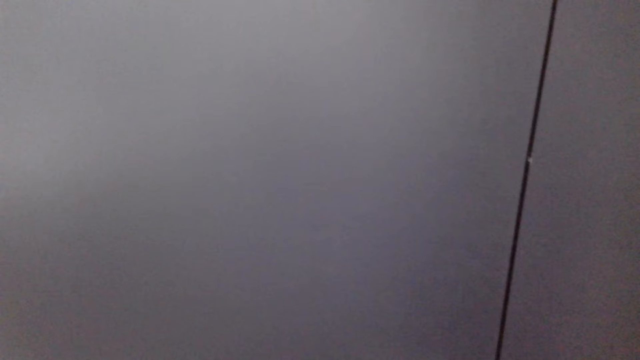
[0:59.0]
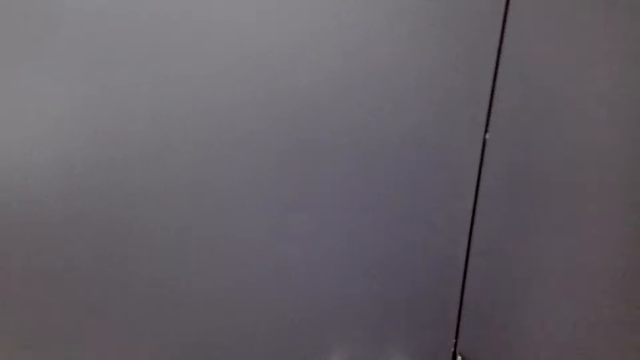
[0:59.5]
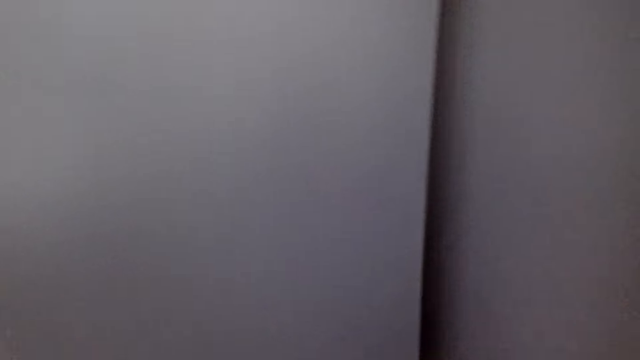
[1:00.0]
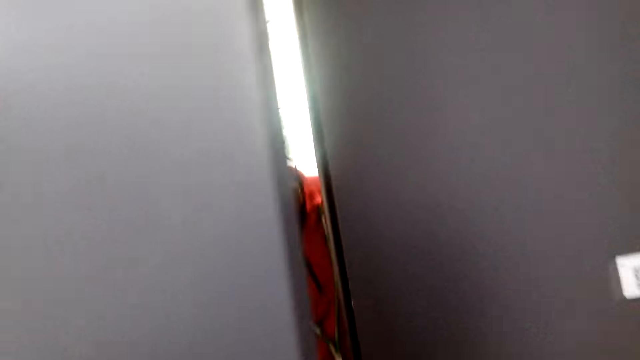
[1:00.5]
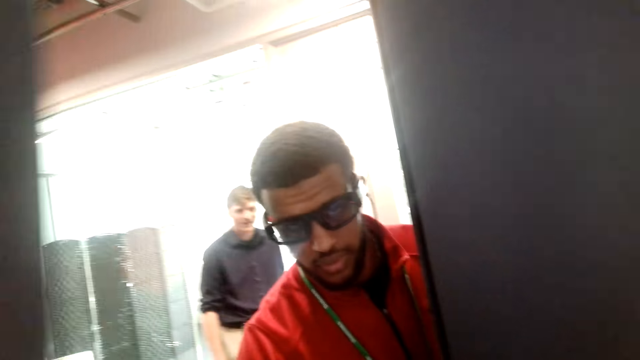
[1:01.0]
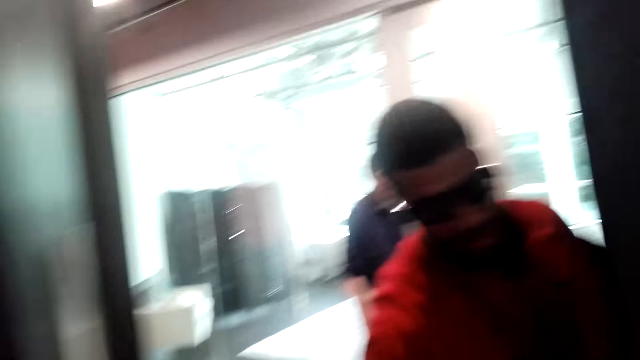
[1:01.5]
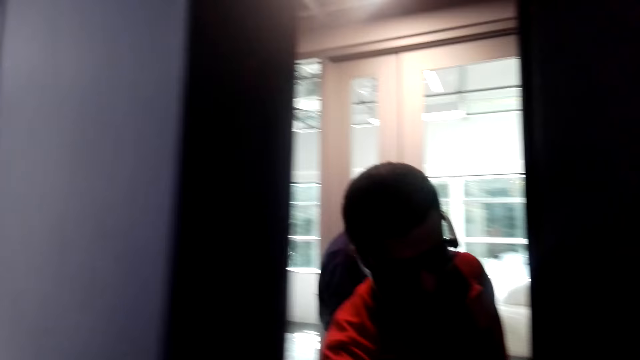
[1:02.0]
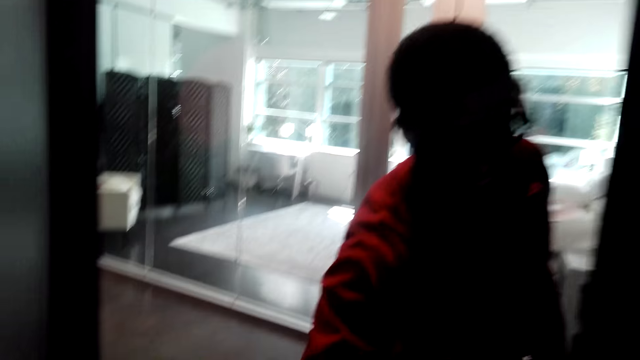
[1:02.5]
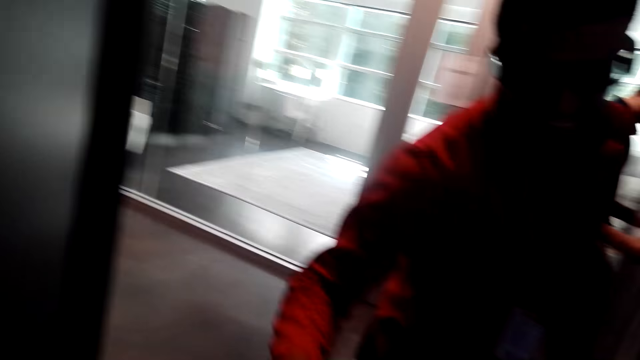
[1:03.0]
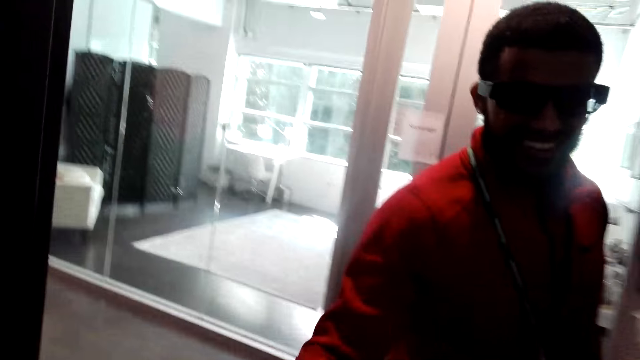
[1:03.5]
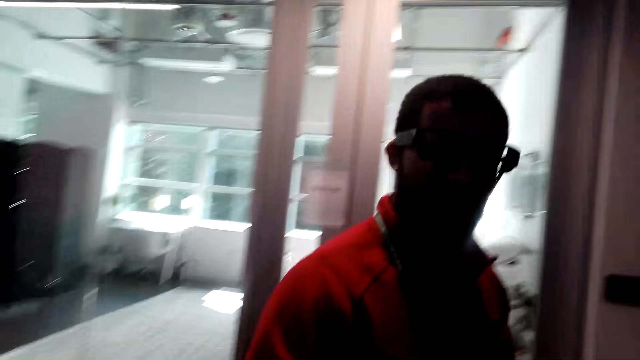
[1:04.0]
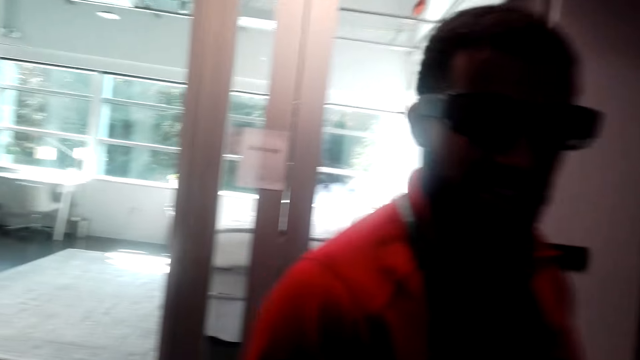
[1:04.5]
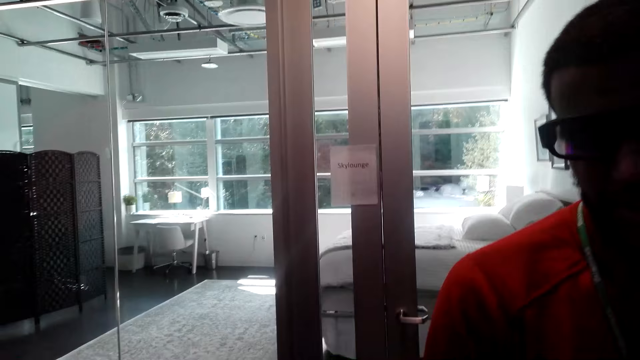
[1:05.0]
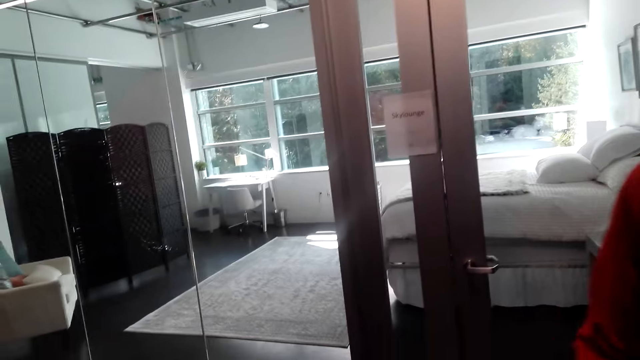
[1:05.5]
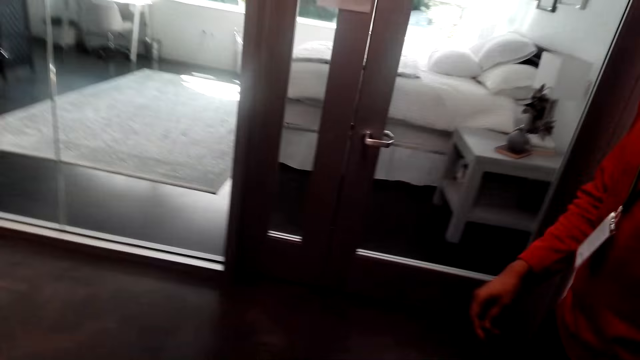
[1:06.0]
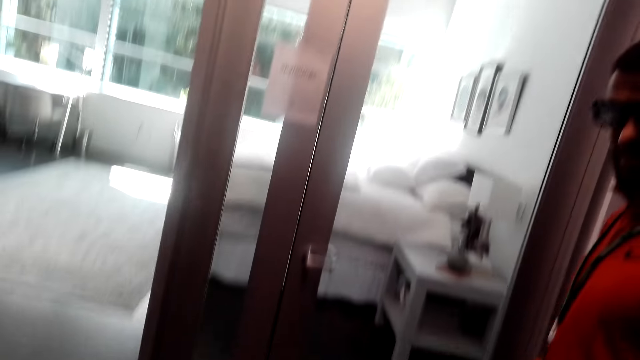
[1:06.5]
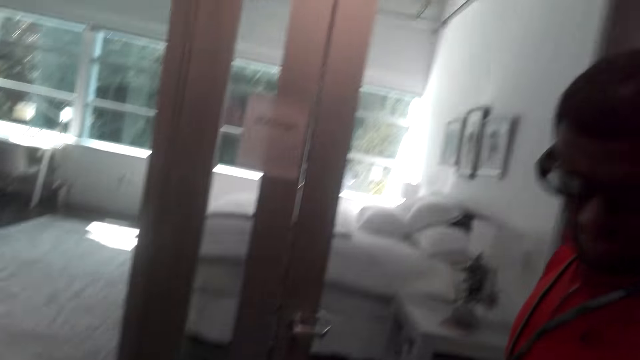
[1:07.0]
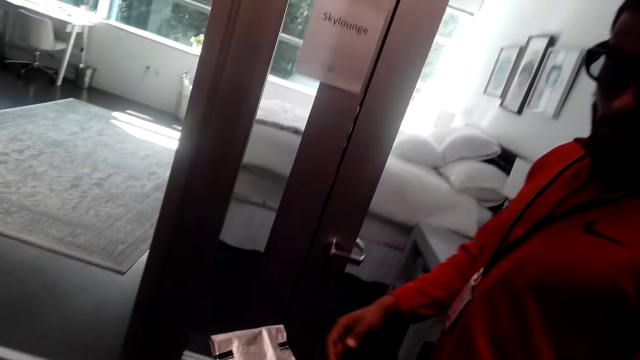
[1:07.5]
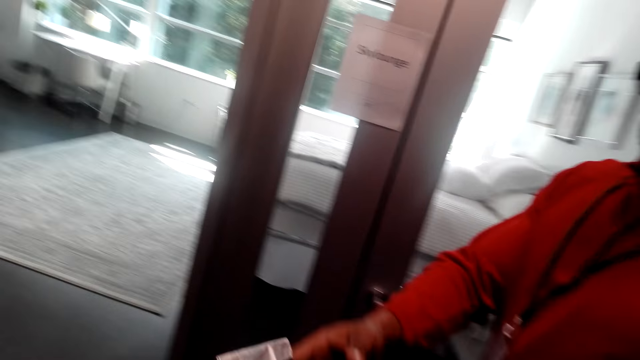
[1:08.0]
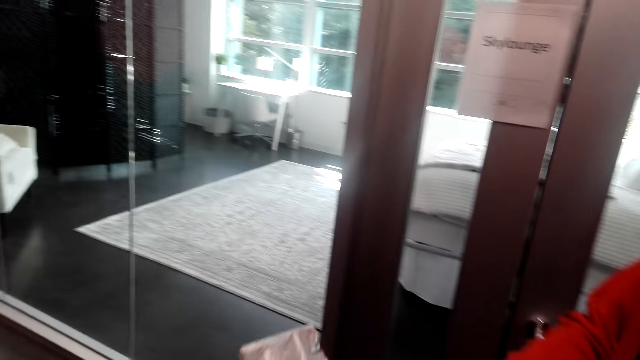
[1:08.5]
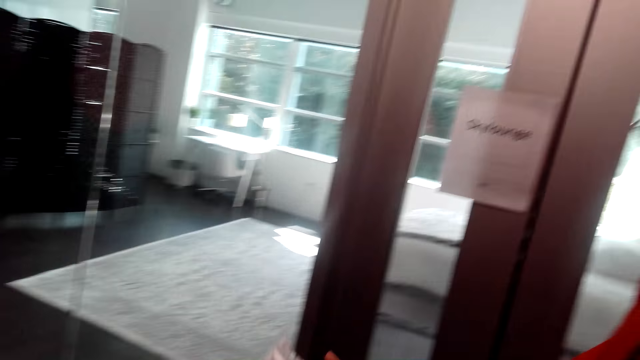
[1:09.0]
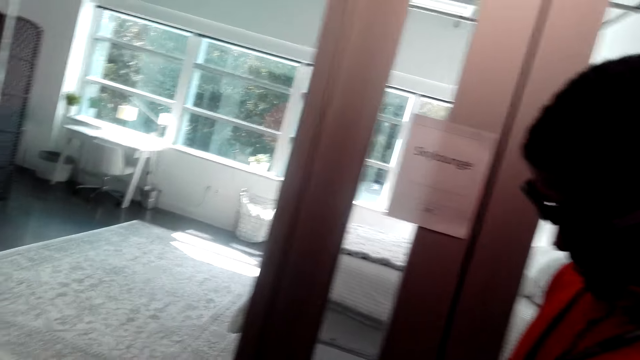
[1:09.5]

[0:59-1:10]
The camera wearer looks around. A person opens the office door. Another person walks in the house. A man walks around. The camera wearer shakes the first person's hand. They walk out of the office. They talk to another man. They give the first person a notebook.

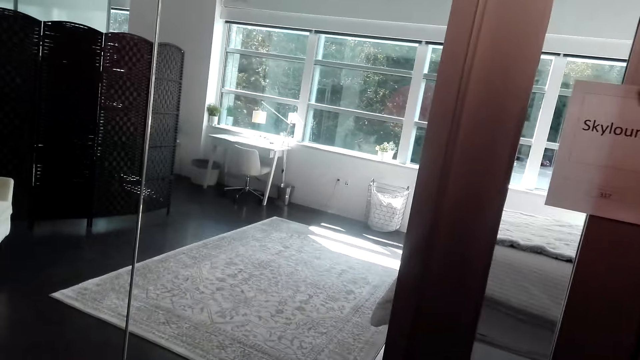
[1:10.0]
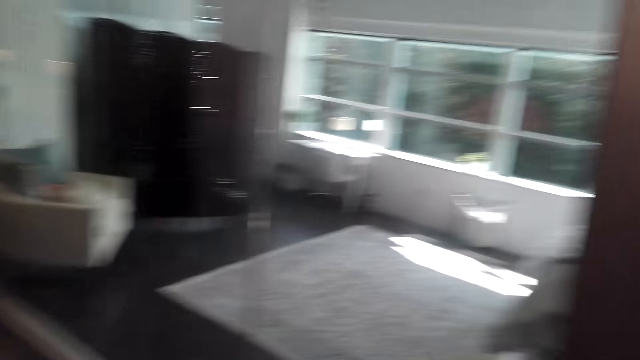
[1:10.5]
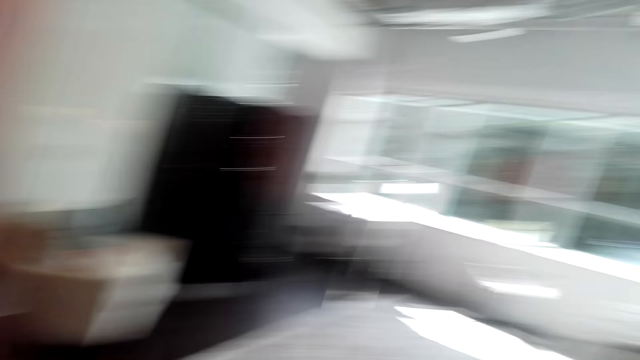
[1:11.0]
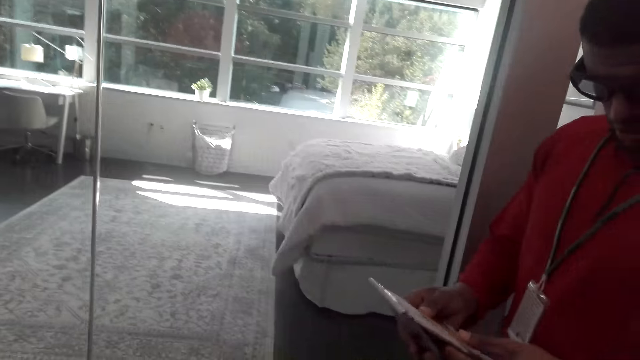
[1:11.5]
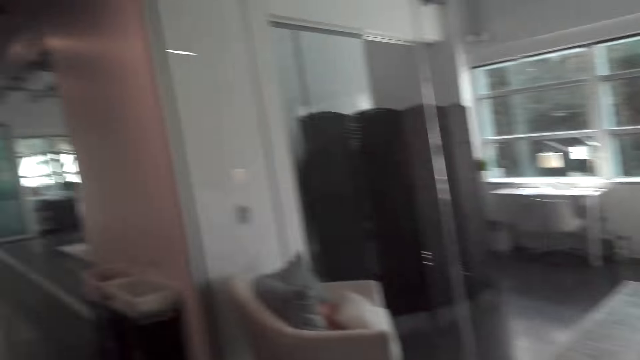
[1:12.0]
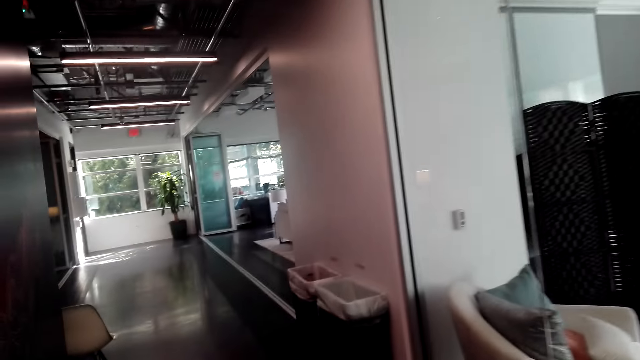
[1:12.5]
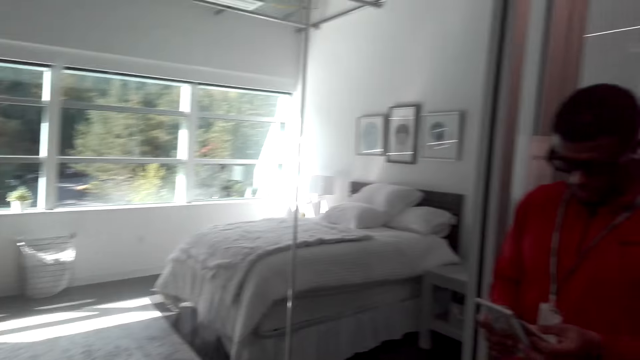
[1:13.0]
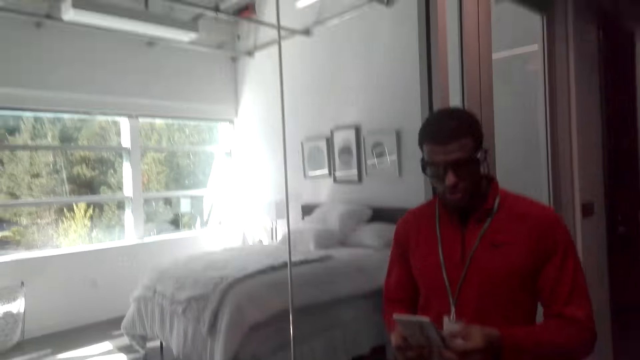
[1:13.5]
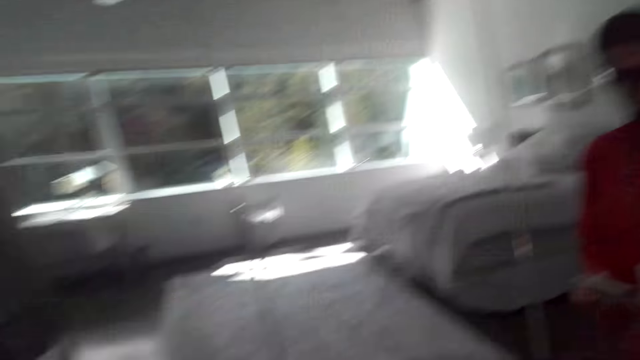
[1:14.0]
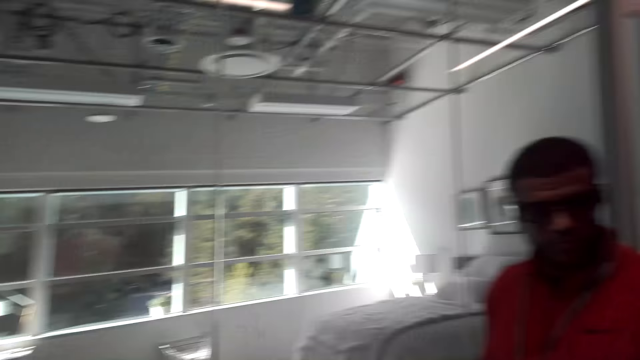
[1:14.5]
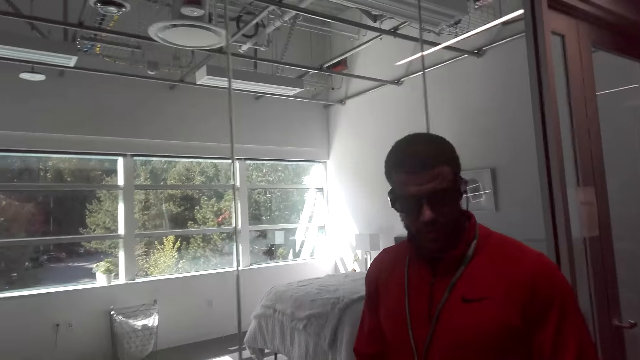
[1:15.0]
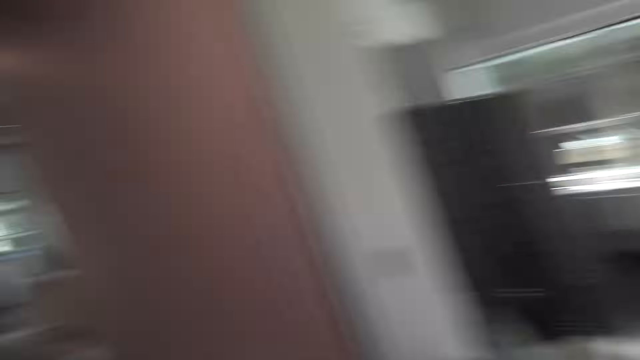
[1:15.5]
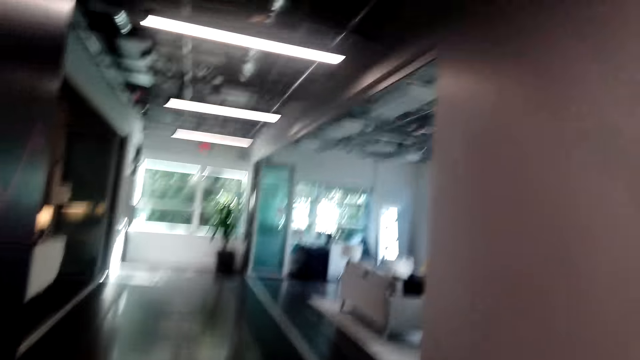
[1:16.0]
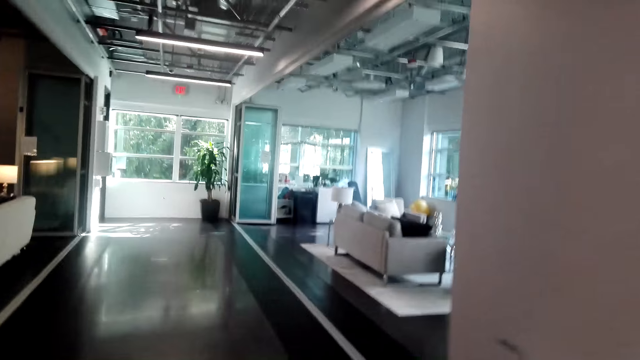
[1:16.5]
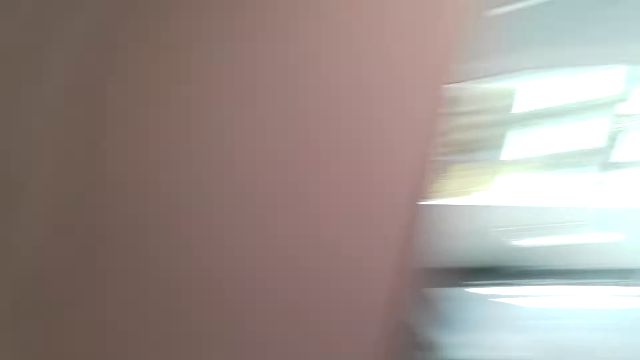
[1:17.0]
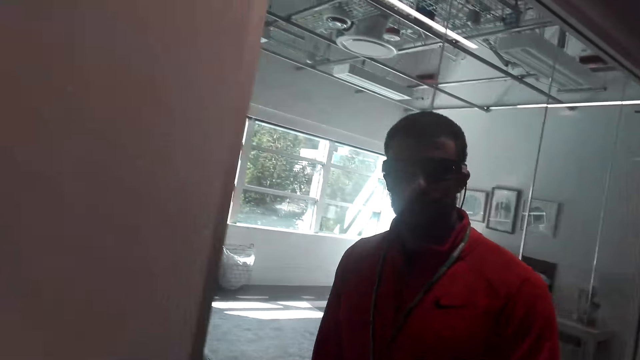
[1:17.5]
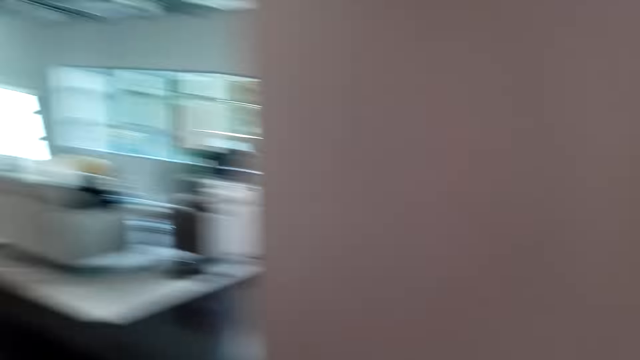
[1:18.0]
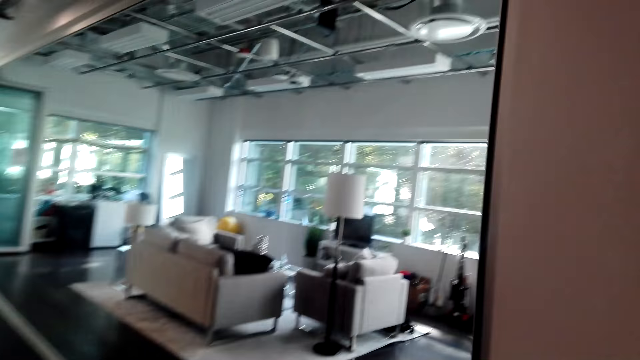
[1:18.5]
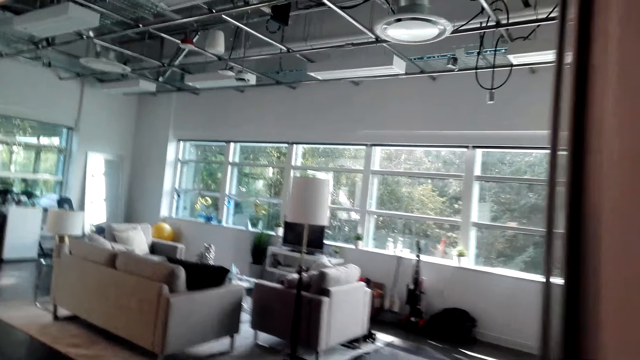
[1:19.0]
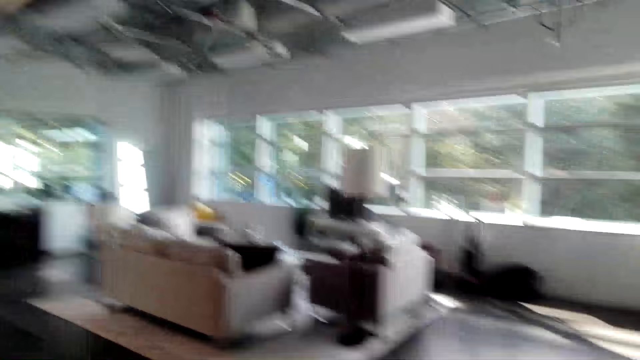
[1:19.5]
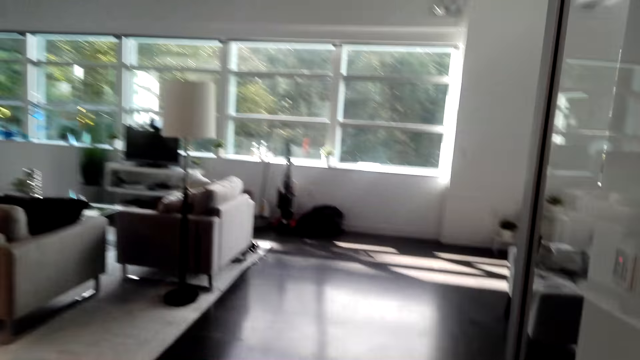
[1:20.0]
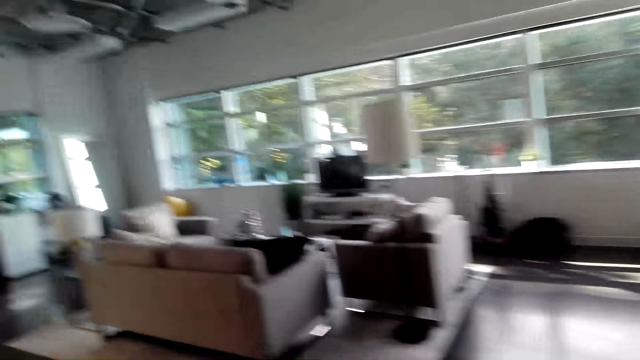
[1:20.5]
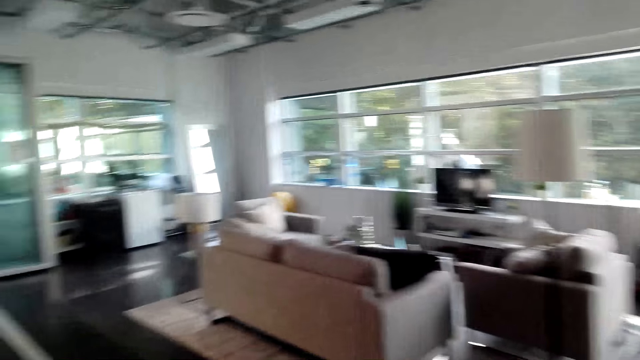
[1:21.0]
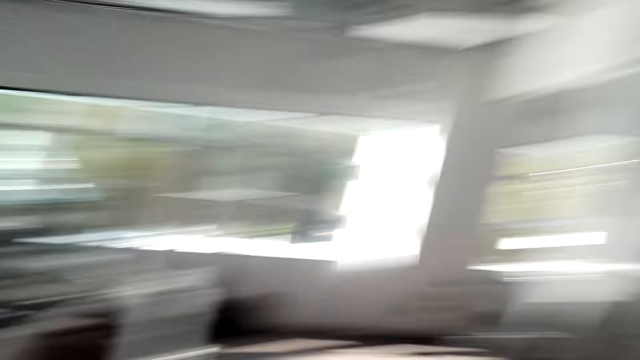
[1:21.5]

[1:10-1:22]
A man looks at the book. The camera wearer looks around. The man holds a notebook in his hand and walks in the house. The camera wearer walks in the house. The man moves around. The camera wearer moves around.
